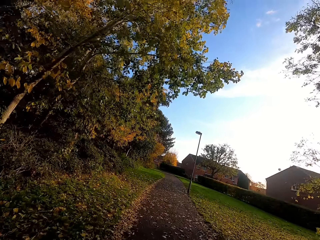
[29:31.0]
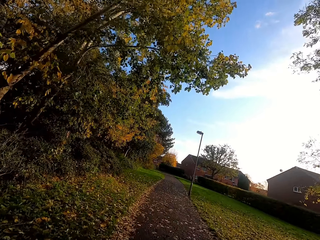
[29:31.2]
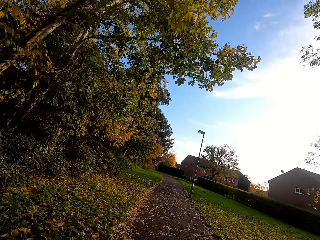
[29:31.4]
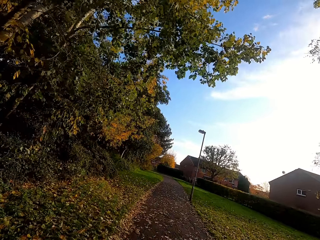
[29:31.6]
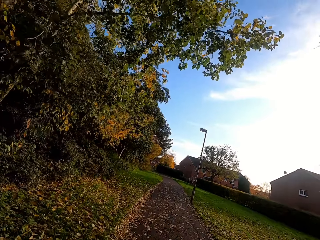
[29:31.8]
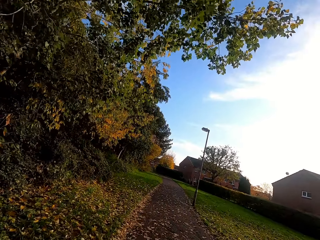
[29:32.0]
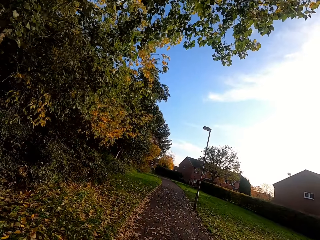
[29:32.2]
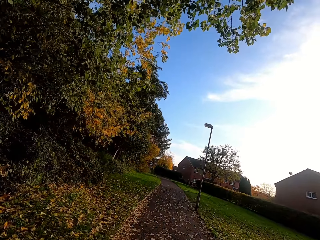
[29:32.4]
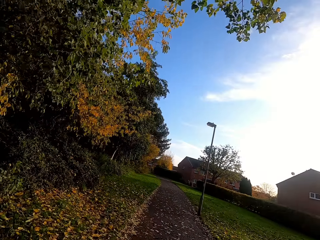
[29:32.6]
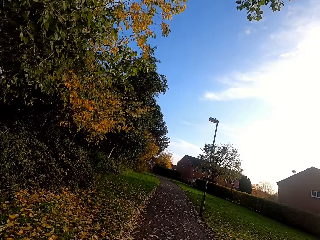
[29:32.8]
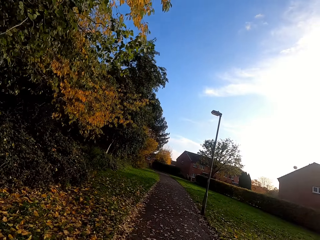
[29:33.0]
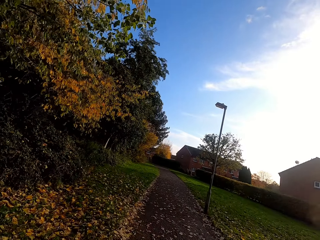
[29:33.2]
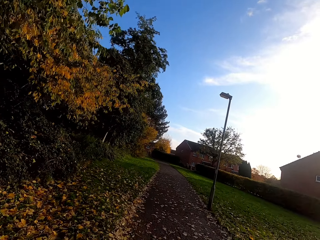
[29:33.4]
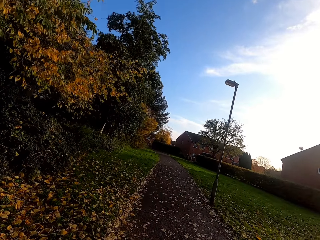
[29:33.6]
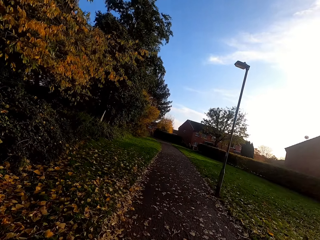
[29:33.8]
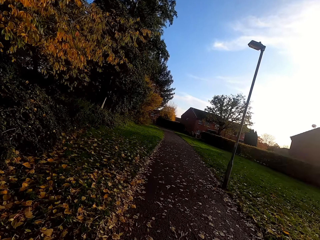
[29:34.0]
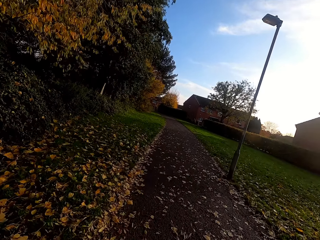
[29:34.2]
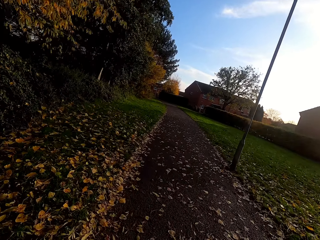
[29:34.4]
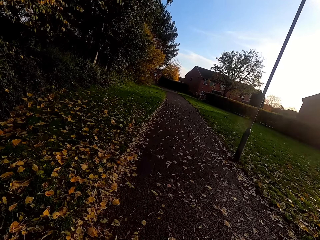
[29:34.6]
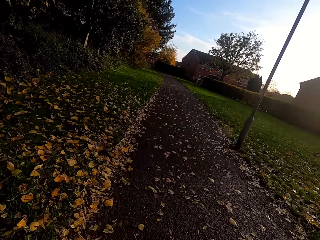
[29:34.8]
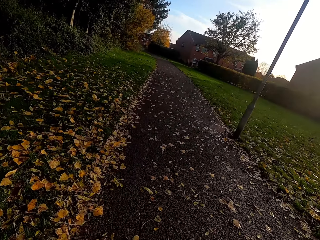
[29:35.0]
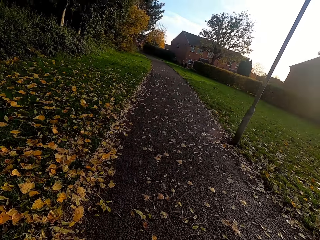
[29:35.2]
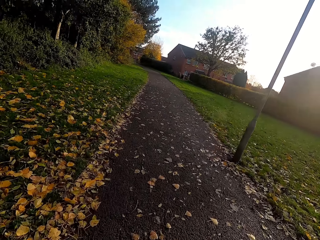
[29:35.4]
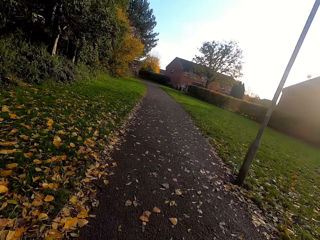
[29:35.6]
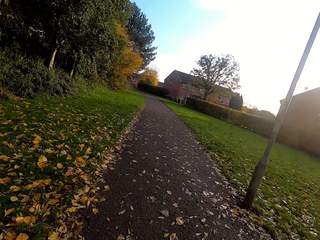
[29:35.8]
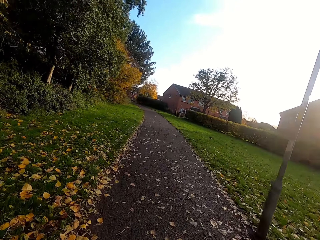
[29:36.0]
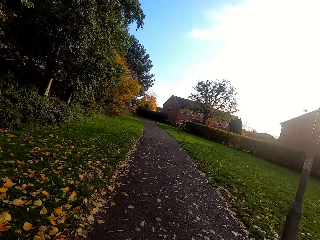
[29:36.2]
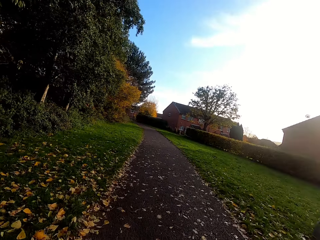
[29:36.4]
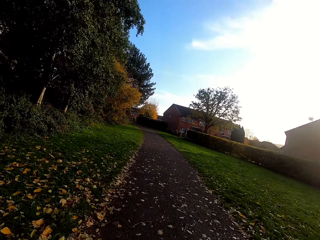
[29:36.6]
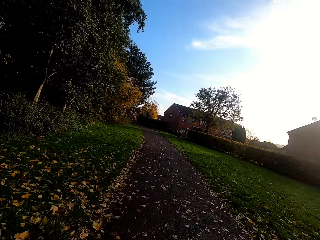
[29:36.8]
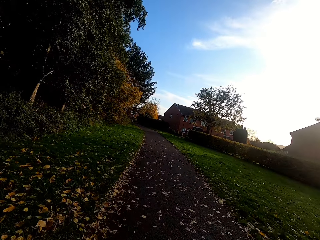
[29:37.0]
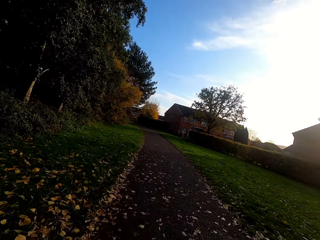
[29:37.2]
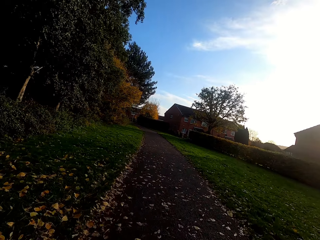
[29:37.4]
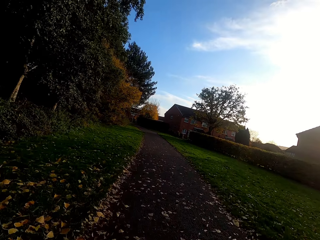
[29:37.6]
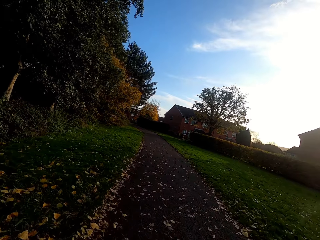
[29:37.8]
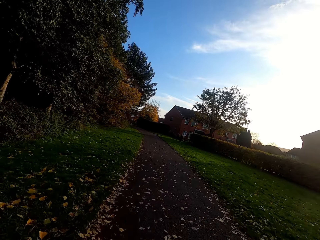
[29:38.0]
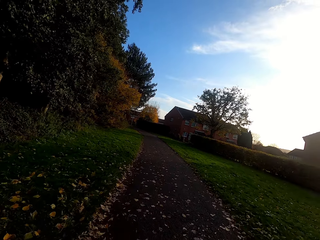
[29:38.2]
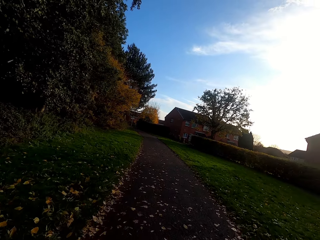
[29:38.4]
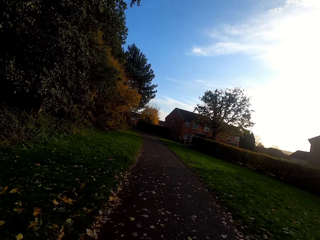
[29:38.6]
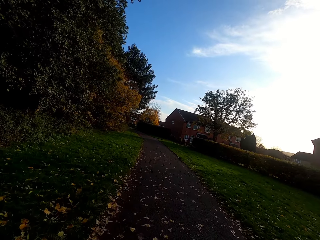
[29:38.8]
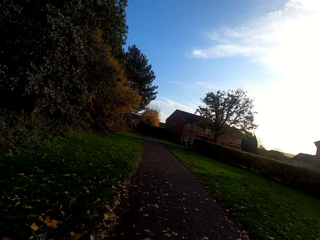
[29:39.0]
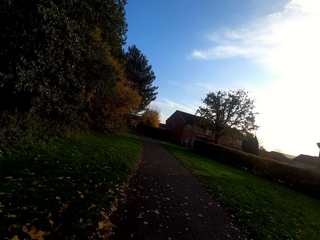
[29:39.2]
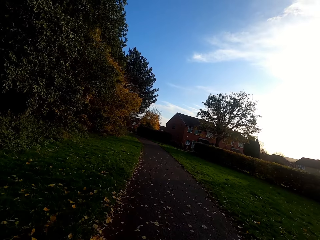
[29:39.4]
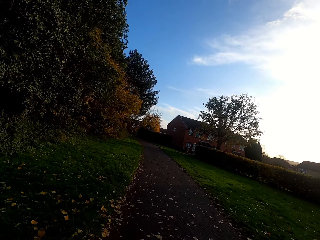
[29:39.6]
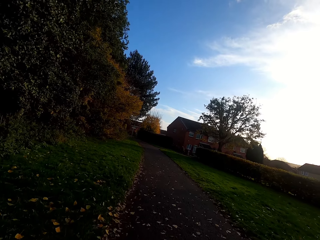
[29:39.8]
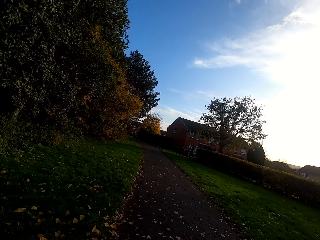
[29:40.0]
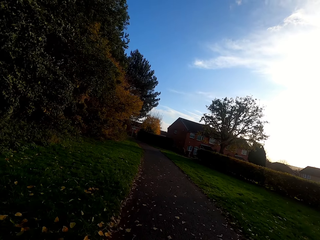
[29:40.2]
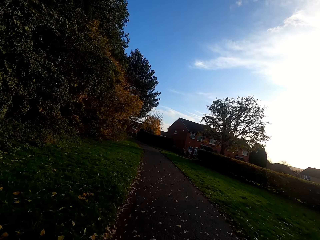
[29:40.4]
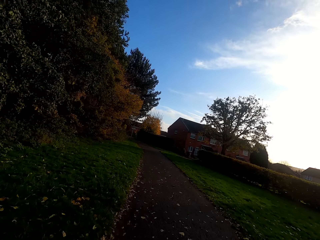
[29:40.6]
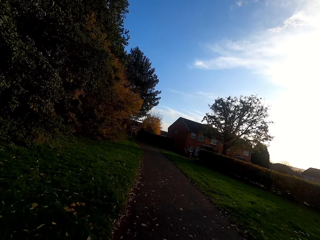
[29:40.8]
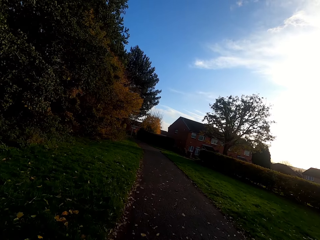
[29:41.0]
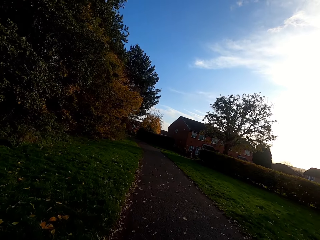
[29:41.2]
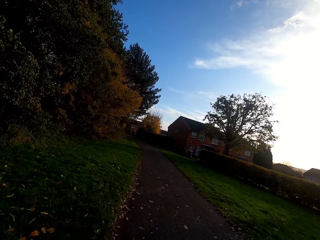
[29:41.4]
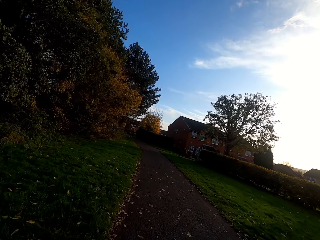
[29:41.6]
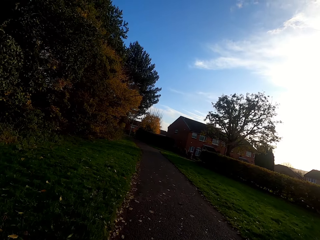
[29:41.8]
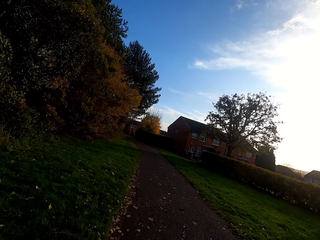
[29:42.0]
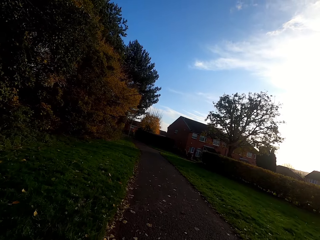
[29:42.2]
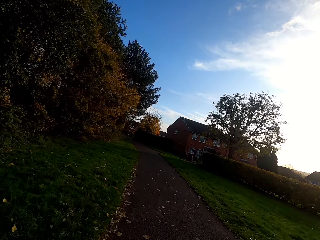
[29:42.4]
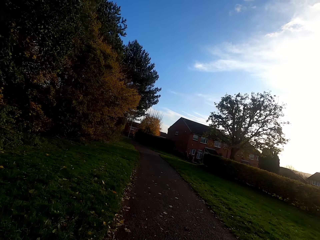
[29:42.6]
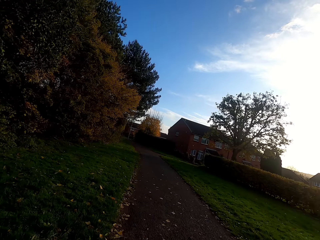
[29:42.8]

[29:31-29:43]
The camera wearer walks left along the road.

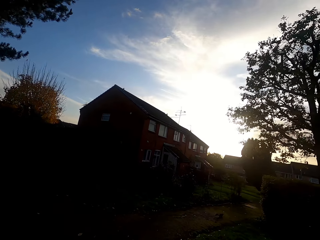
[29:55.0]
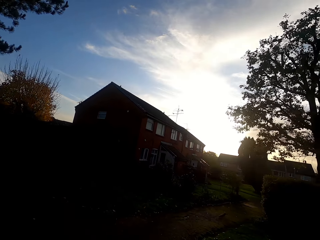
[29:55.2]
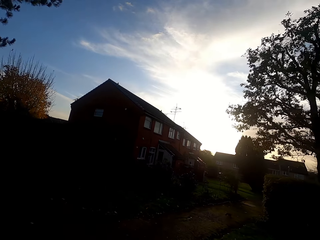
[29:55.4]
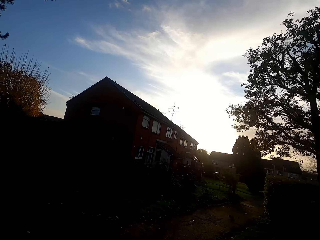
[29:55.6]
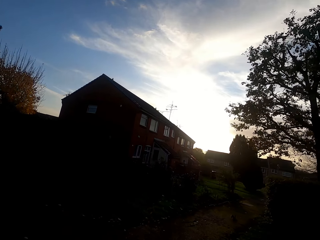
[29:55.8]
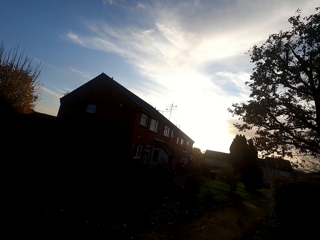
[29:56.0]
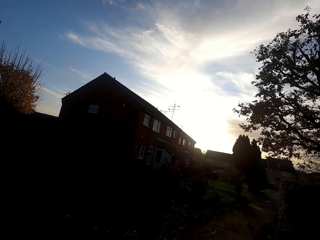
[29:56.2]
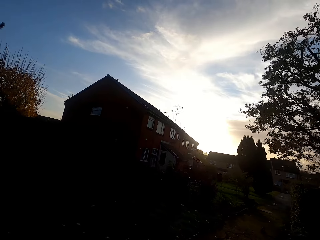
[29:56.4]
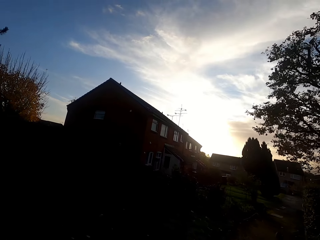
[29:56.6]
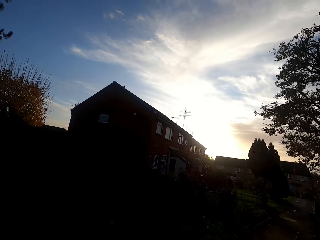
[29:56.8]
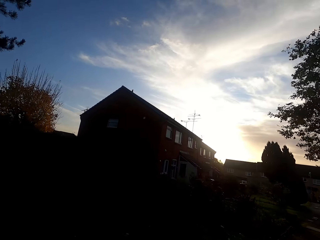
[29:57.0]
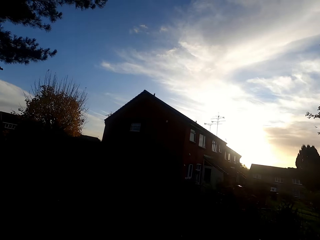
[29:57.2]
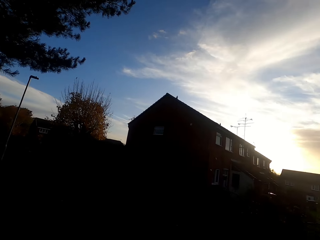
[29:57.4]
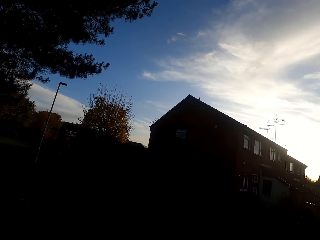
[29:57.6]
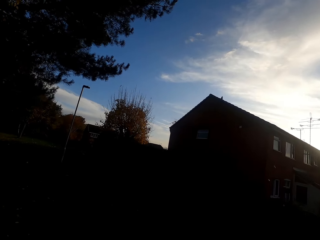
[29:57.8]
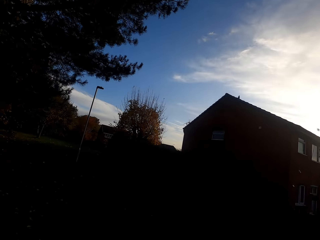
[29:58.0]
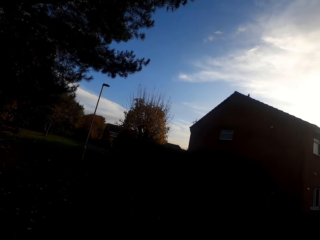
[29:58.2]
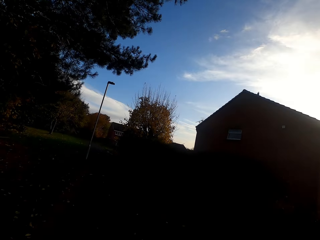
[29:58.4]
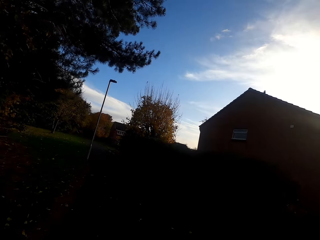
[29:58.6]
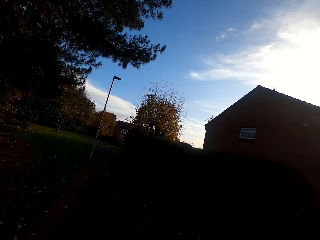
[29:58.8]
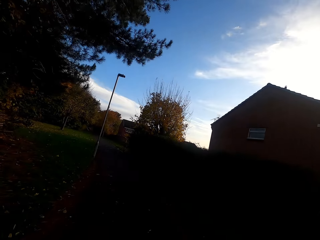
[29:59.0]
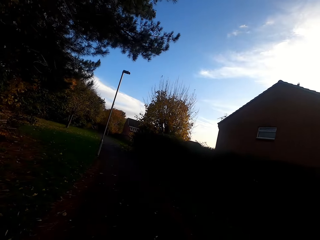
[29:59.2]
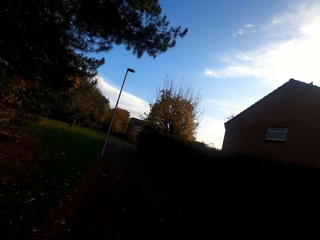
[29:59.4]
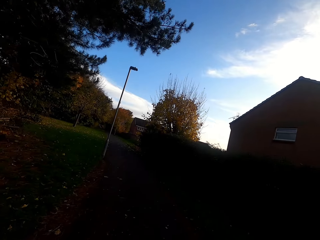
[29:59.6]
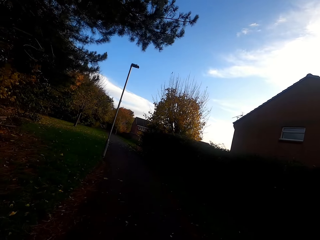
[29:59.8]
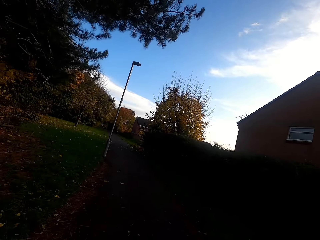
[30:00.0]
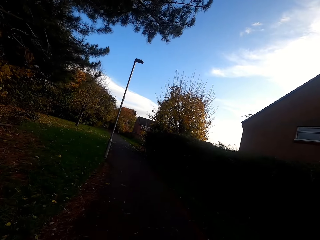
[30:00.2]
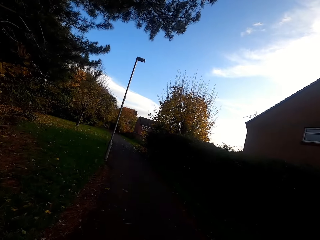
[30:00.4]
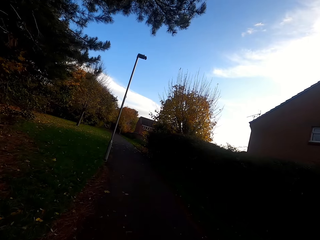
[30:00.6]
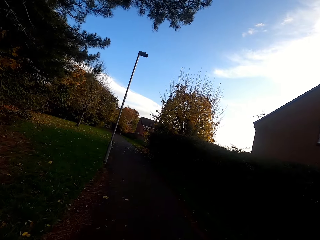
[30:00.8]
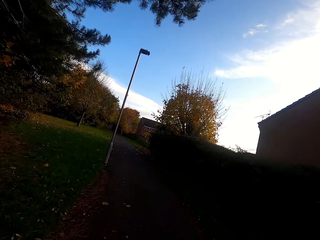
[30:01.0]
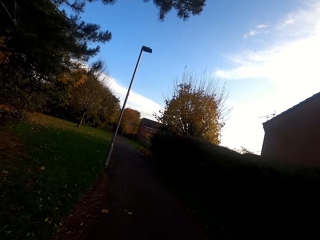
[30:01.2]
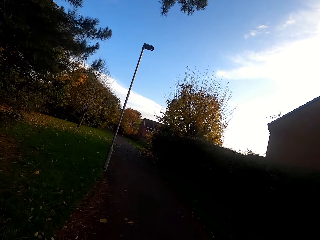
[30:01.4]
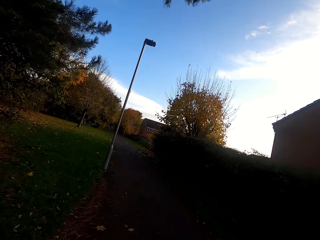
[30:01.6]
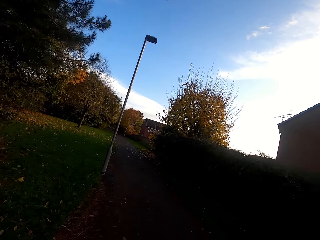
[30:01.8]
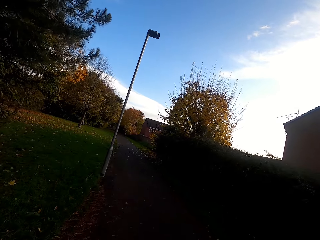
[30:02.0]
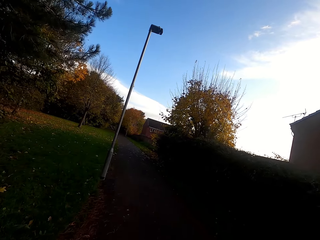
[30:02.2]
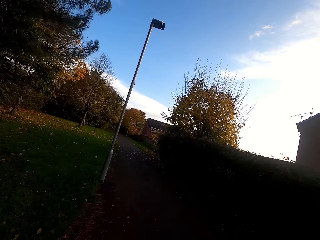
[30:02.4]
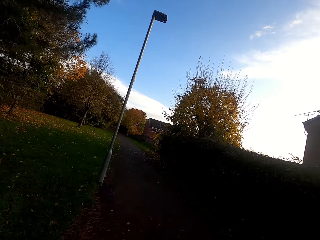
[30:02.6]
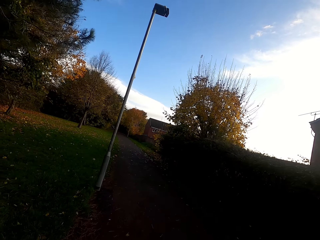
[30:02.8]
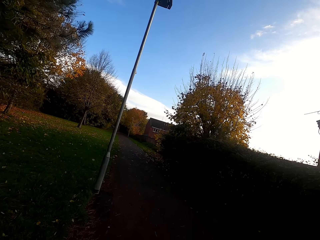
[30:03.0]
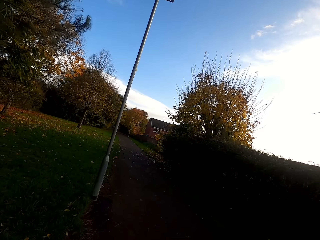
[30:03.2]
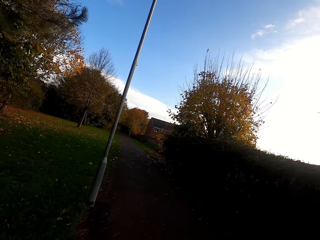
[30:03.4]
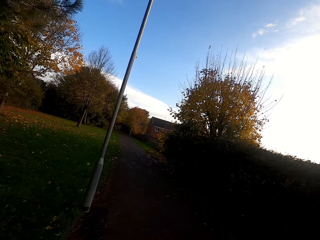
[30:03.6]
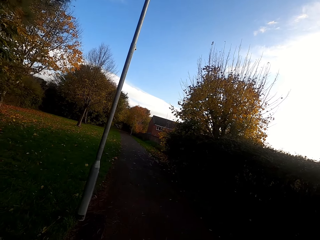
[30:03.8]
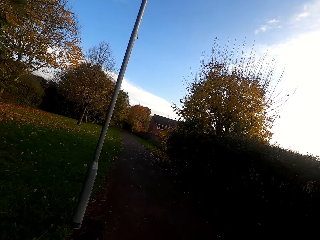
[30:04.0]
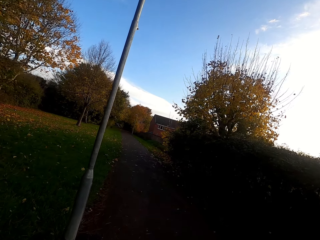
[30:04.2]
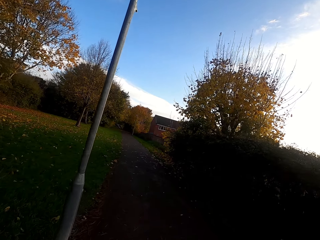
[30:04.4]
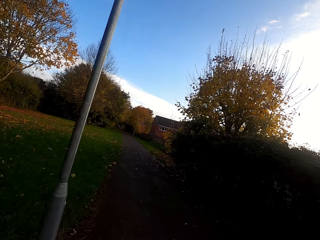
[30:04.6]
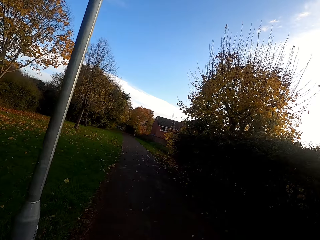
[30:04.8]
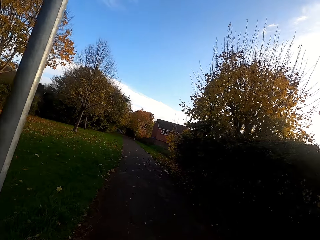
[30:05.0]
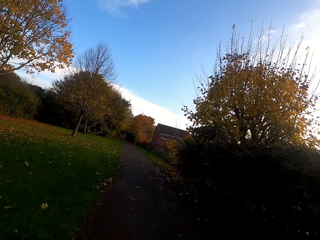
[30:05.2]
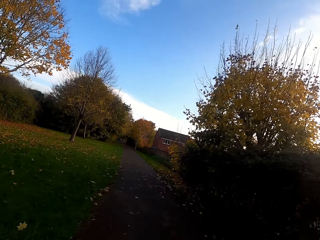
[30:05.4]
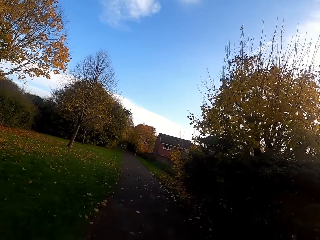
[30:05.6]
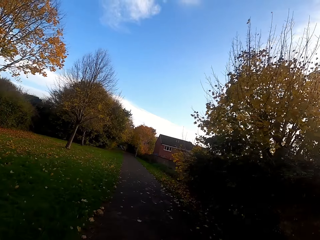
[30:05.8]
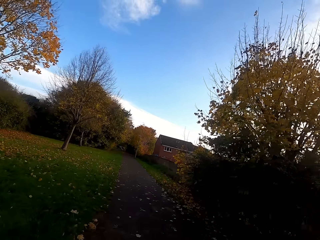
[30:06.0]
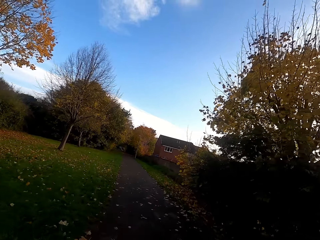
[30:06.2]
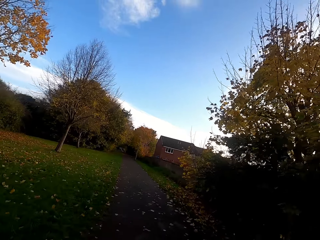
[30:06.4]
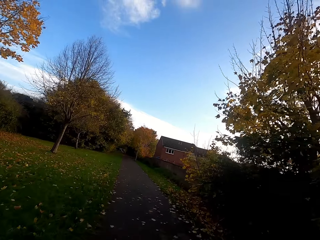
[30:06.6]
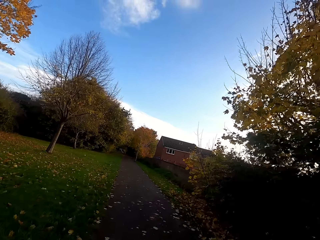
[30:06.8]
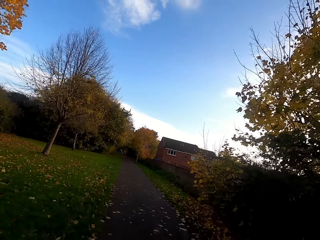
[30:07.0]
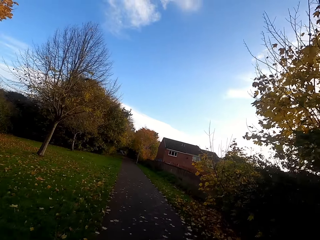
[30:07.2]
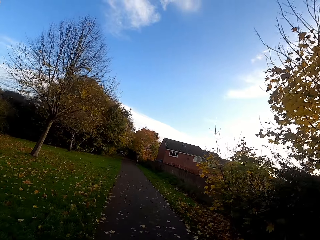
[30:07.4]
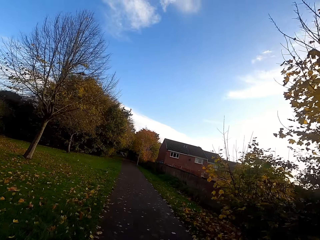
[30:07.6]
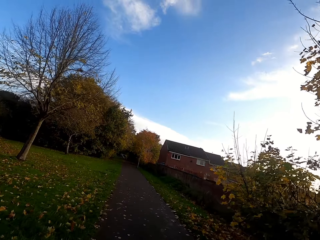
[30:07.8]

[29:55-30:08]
The camera wearer turns right. They turn forward and walk forward. They jog forward along the road.
